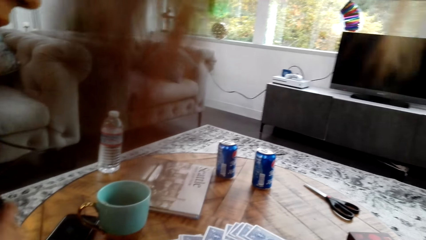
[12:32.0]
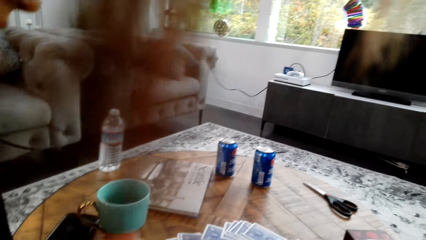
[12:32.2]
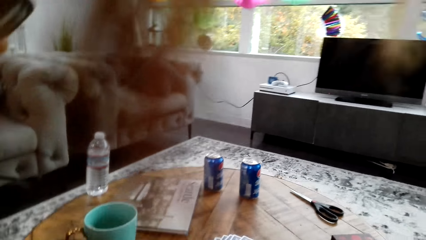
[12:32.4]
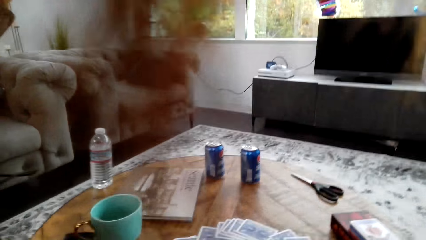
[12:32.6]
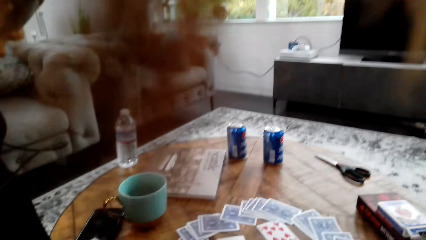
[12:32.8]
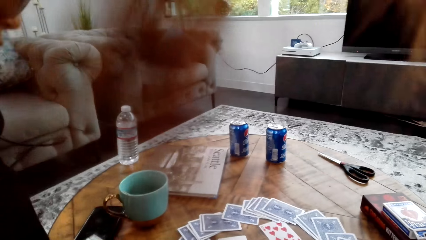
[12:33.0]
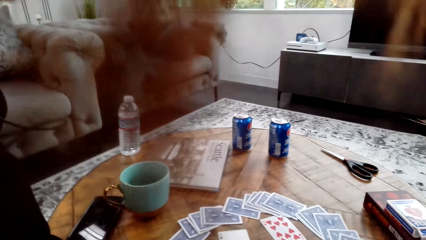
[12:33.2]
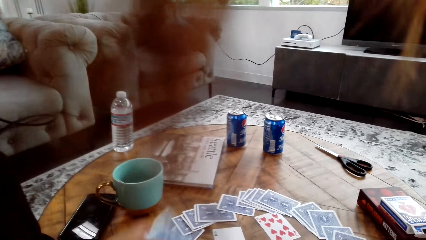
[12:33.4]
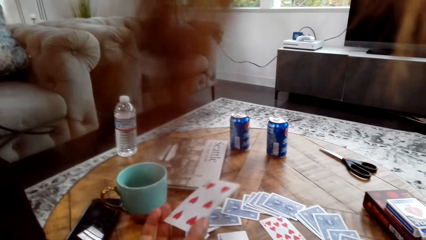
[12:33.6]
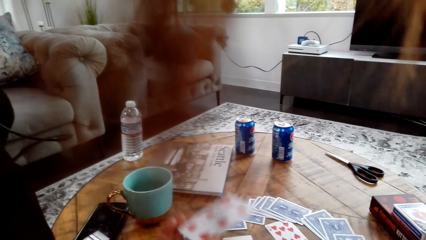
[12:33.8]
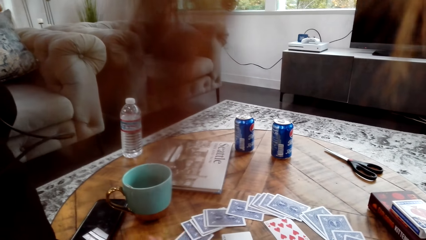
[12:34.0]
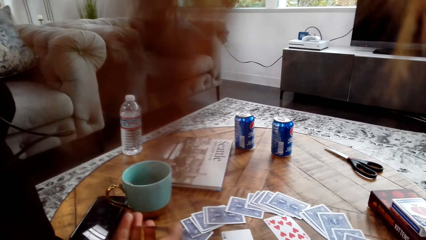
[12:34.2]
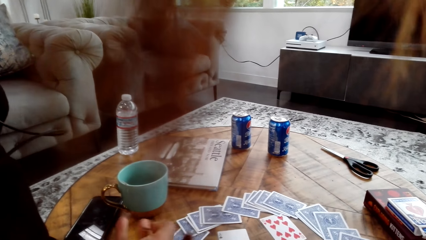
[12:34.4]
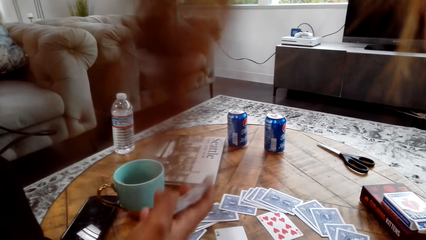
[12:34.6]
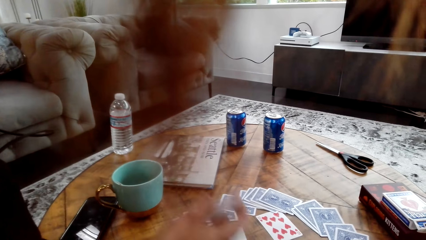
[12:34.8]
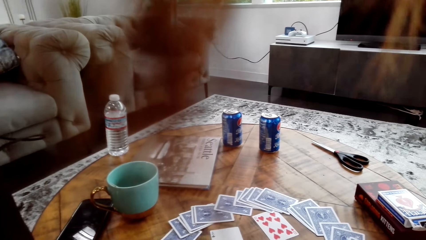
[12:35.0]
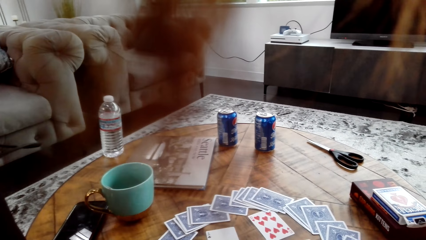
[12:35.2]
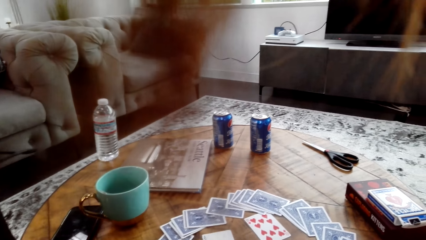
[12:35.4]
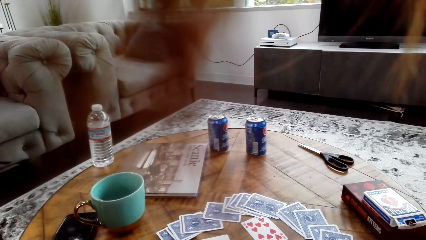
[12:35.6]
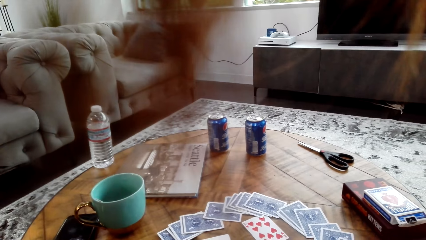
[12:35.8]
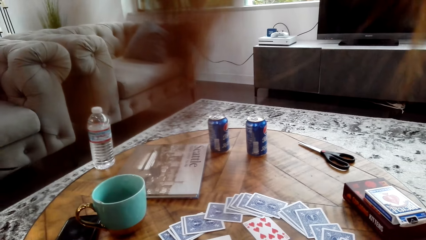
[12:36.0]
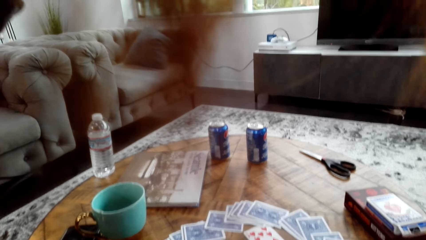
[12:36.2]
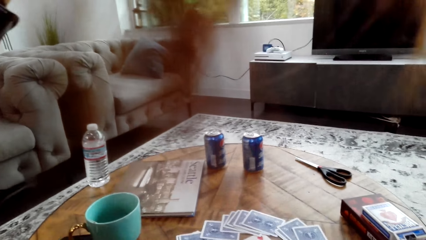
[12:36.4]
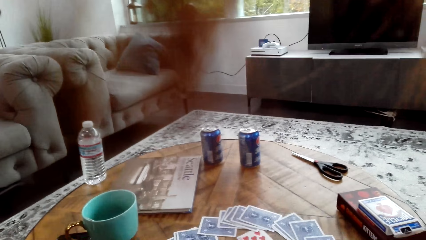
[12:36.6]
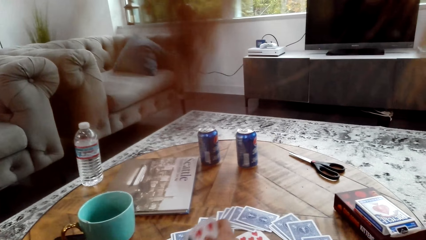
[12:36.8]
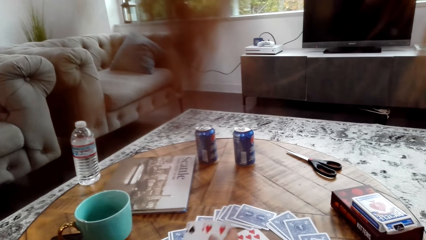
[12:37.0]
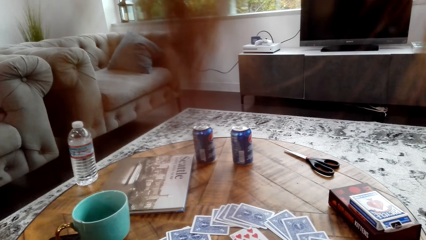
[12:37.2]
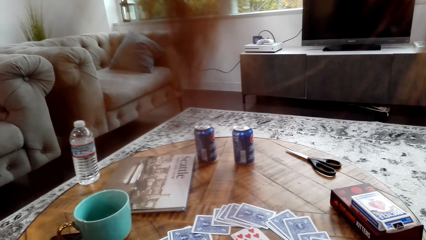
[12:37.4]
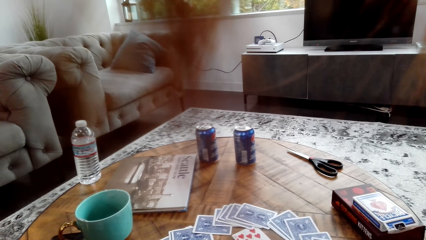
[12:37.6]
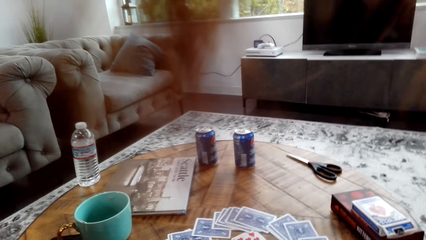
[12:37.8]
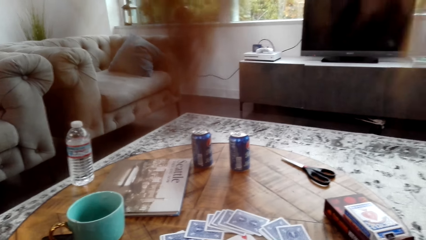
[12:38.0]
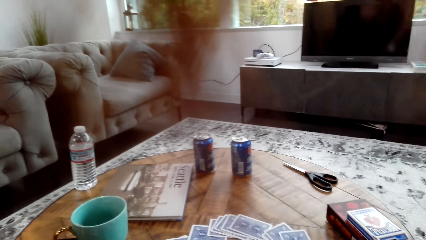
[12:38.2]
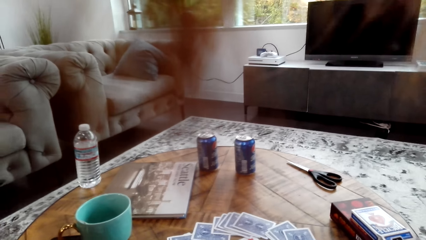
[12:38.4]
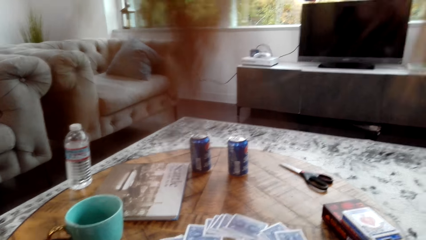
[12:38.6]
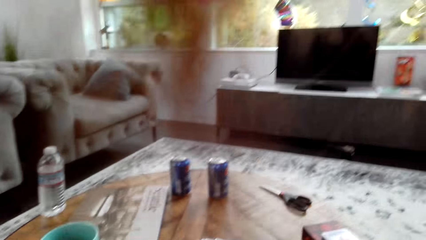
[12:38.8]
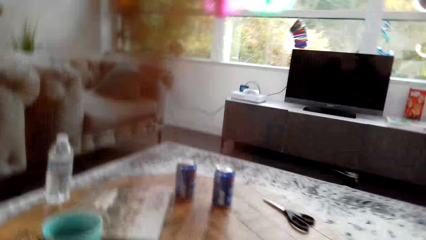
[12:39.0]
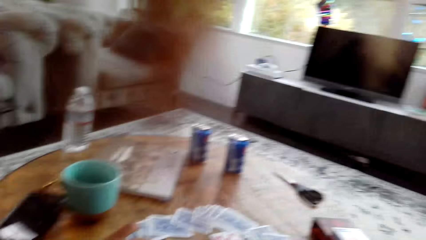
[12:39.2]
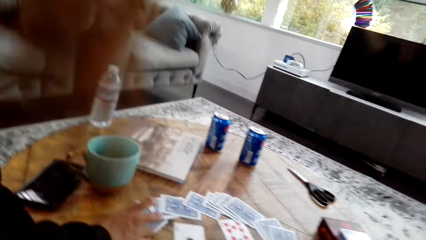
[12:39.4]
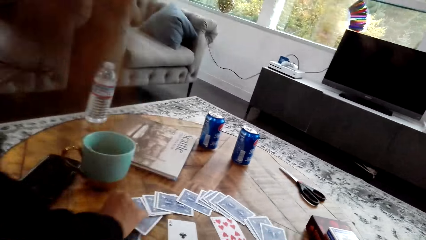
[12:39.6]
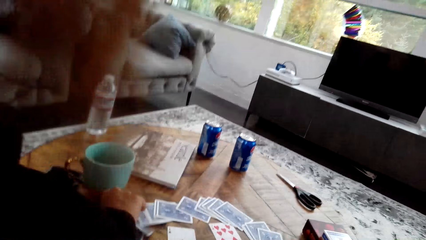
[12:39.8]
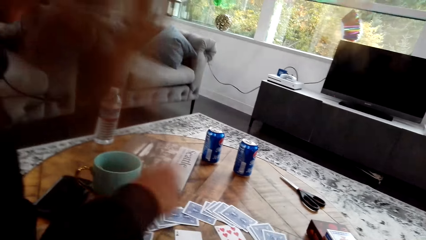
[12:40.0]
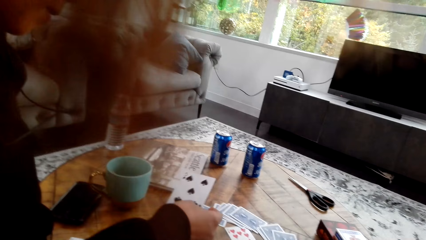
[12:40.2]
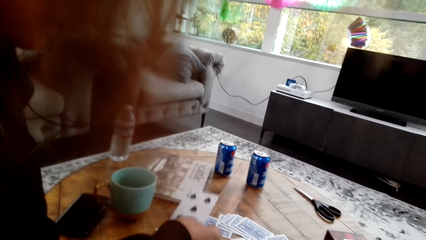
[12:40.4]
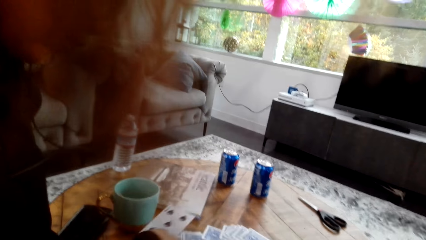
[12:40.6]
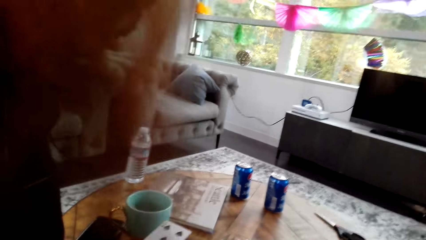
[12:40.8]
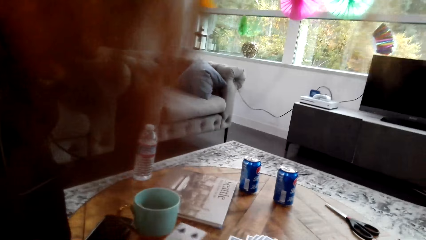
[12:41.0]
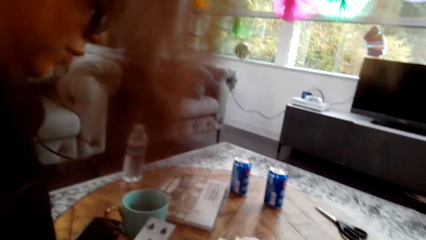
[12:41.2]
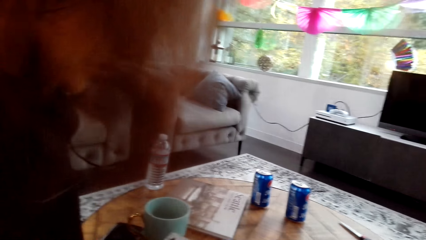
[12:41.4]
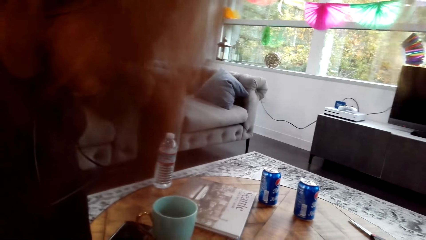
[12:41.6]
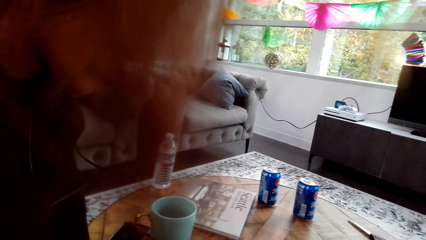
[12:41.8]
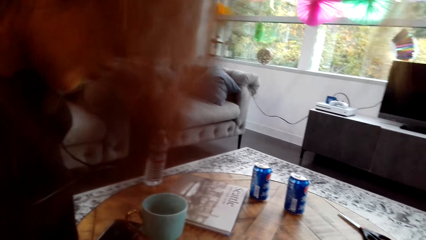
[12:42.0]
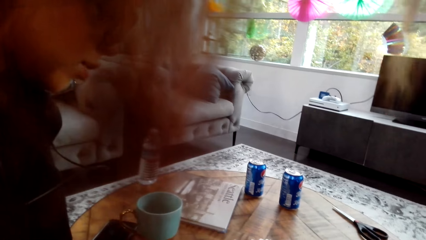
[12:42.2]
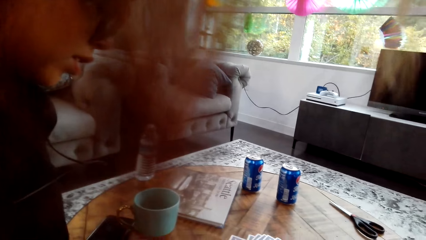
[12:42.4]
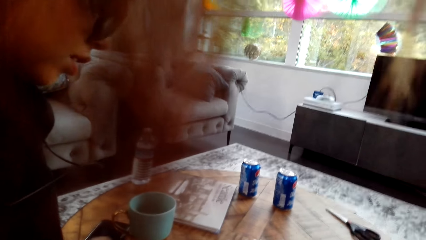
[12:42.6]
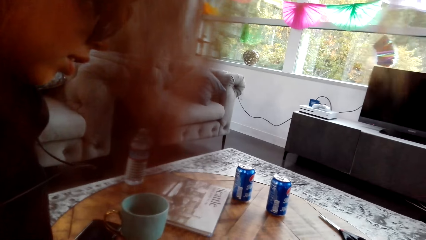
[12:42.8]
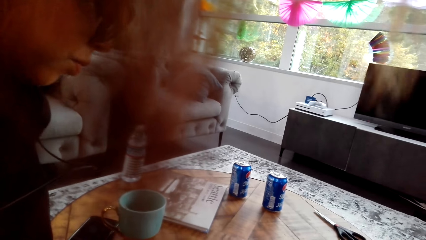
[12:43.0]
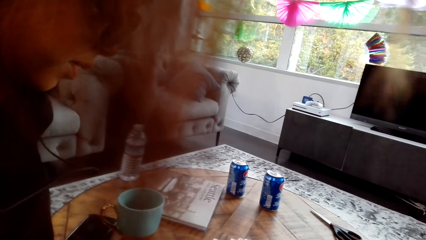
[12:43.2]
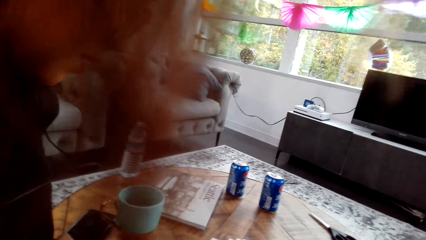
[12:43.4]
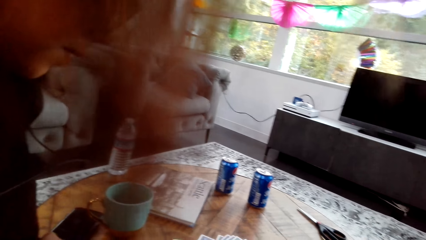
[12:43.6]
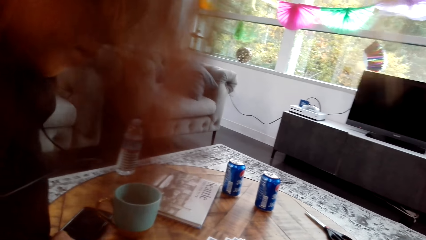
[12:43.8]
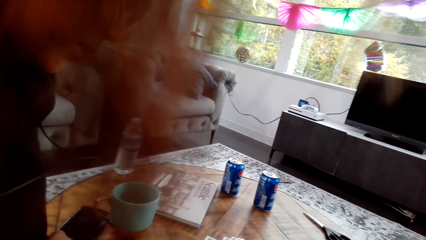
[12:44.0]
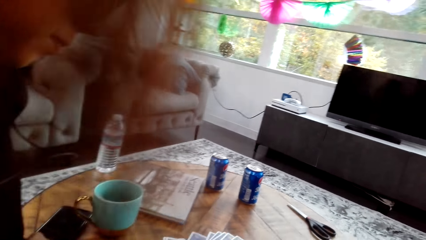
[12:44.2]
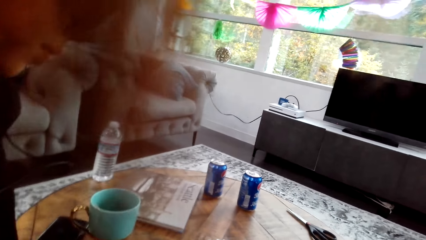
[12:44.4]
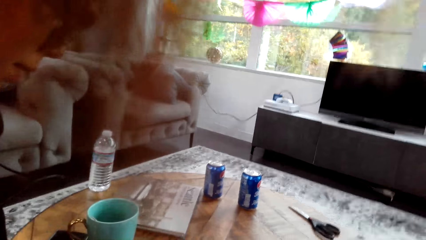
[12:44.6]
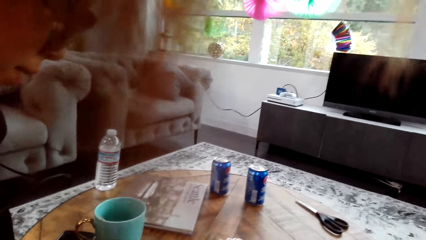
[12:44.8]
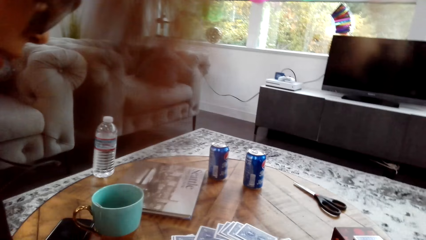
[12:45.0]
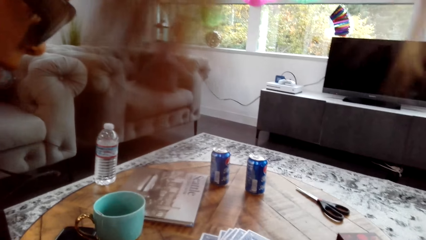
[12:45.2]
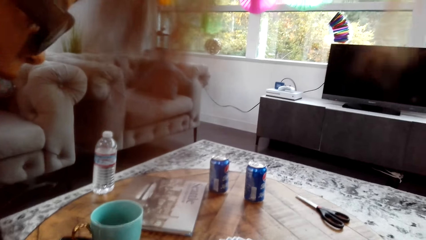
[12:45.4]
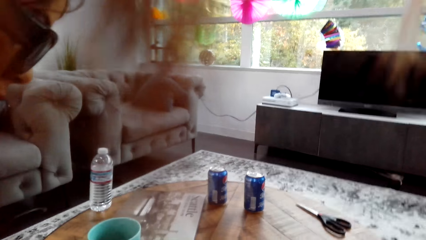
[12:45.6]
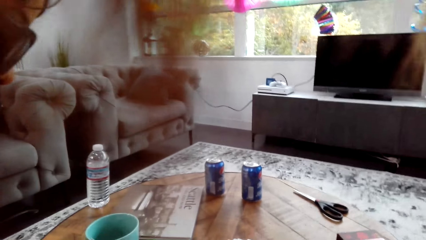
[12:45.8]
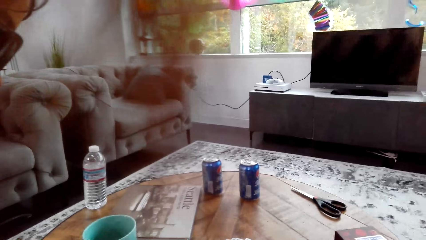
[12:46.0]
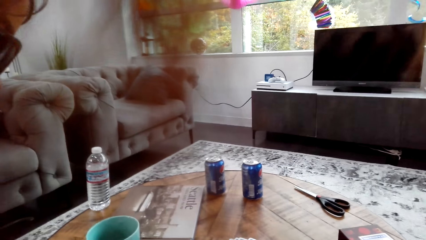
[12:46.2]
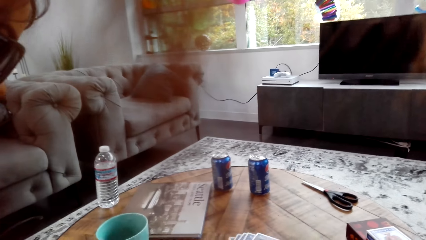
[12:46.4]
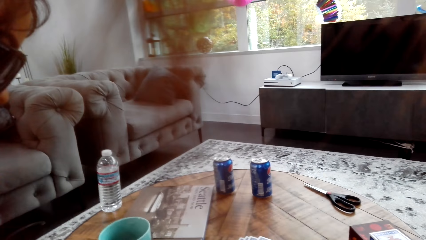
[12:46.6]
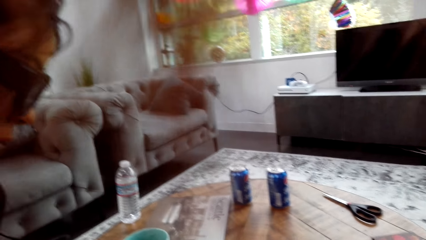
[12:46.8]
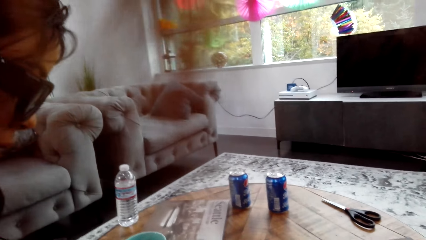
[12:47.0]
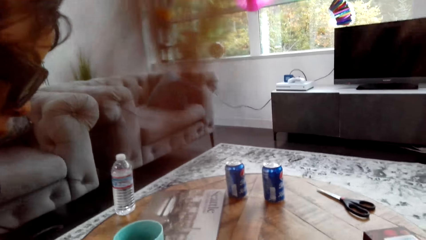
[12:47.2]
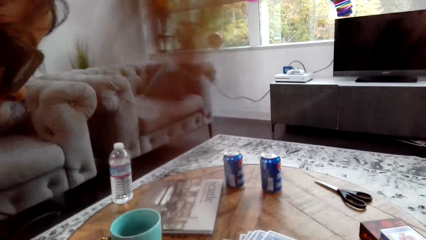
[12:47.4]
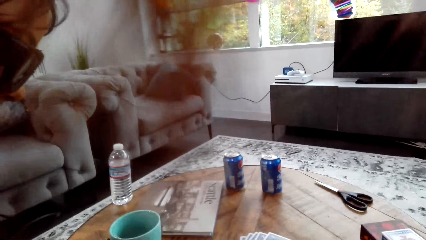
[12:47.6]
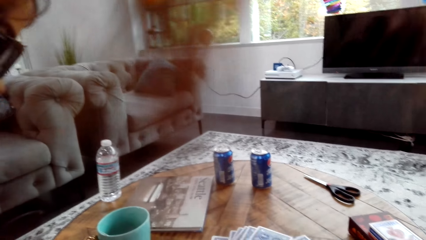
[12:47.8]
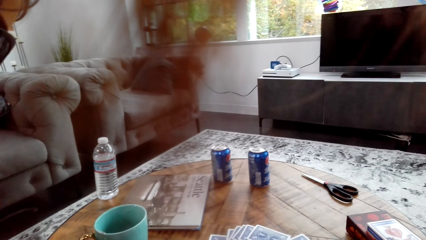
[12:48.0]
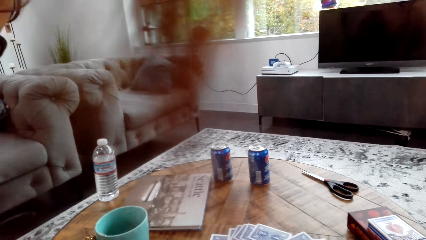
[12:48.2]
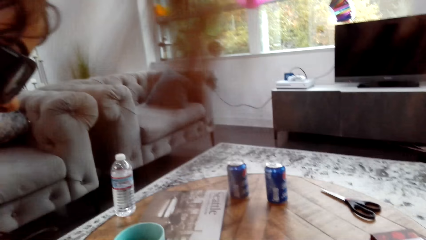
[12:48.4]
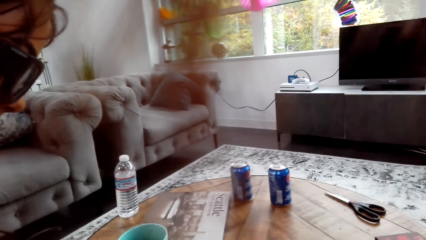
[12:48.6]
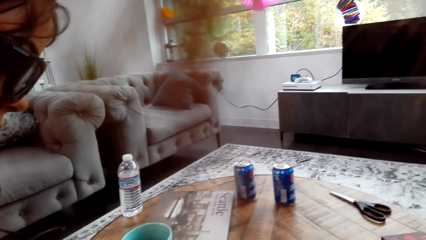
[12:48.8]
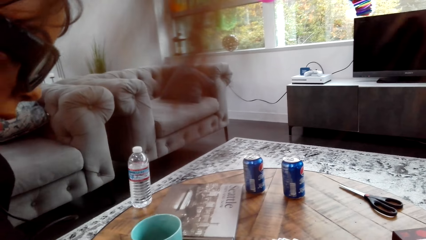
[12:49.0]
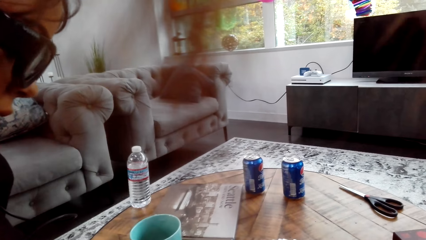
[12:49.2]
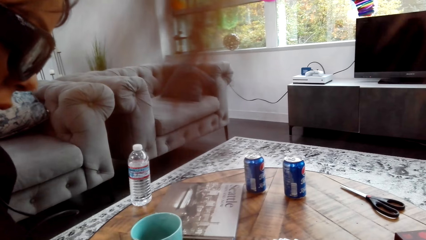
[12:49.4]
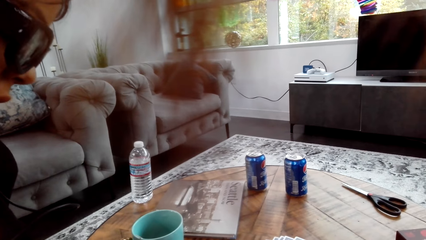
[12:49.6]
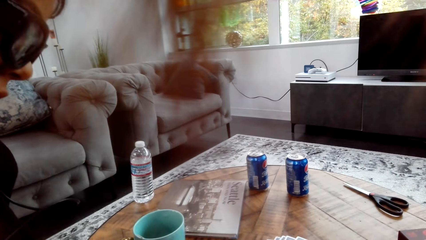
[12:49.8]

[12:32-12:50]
A lady picks up a card on the table, puts the card on the table, and picks up the card on the table. The camera wearer looks around a room. The lady adjusts cards on the table. The camera wearer looks around the room.
